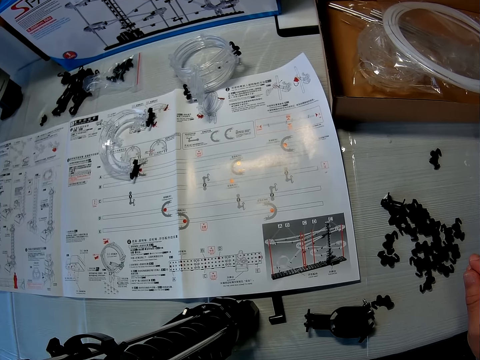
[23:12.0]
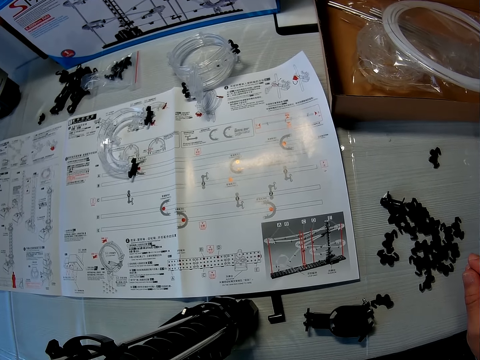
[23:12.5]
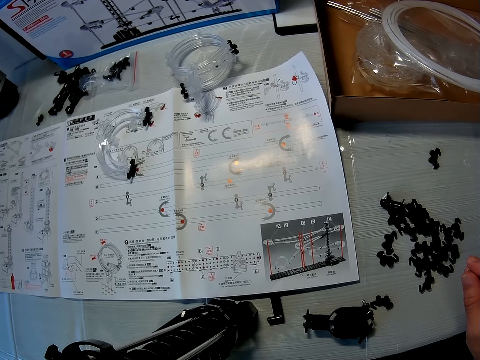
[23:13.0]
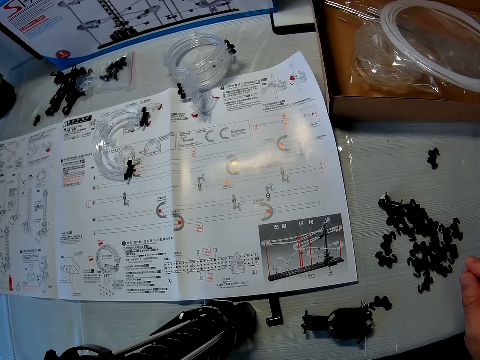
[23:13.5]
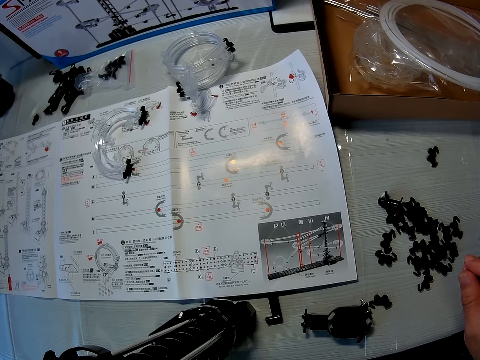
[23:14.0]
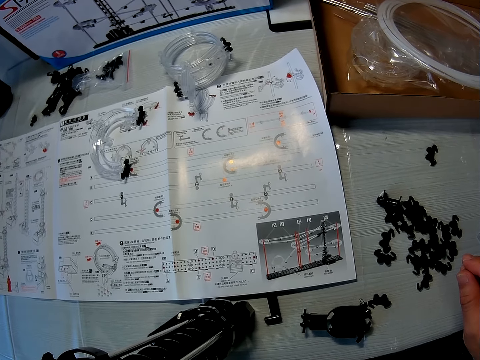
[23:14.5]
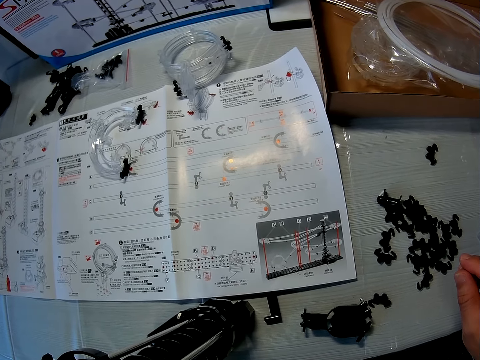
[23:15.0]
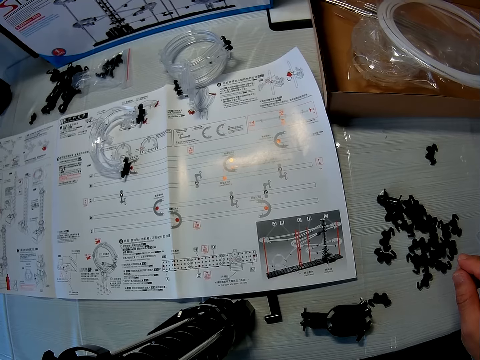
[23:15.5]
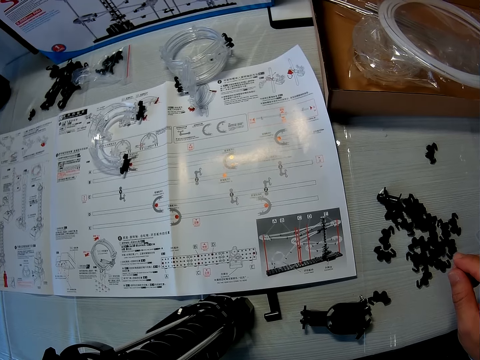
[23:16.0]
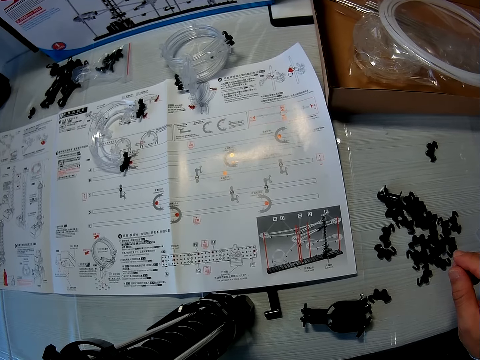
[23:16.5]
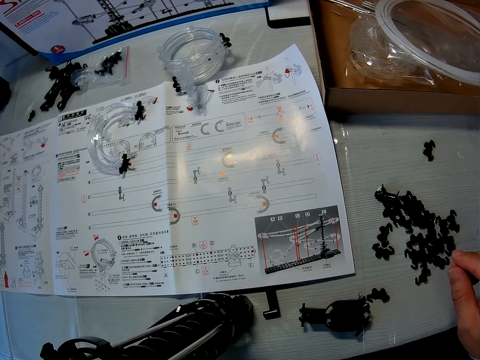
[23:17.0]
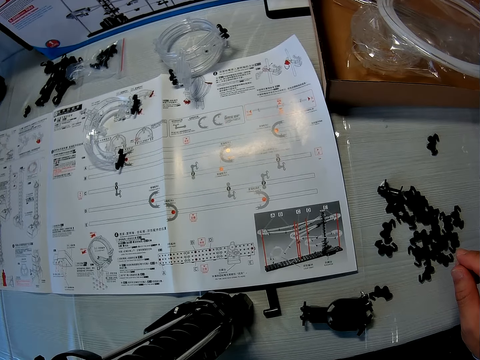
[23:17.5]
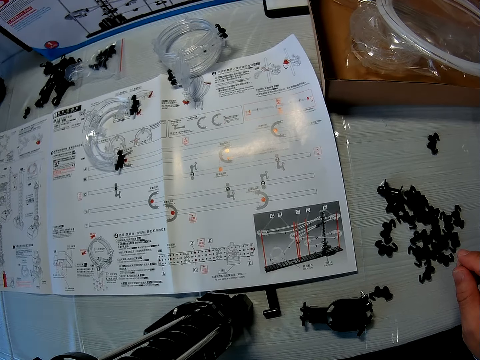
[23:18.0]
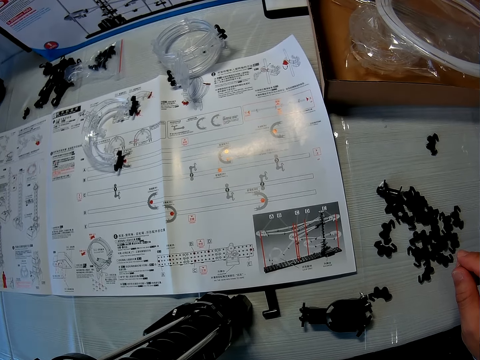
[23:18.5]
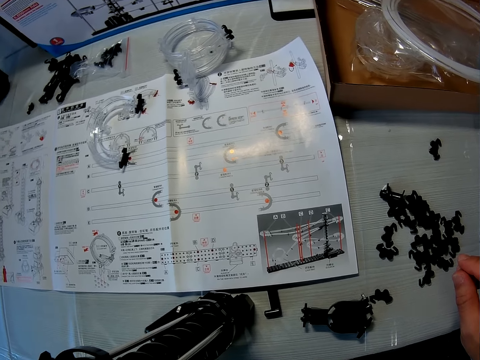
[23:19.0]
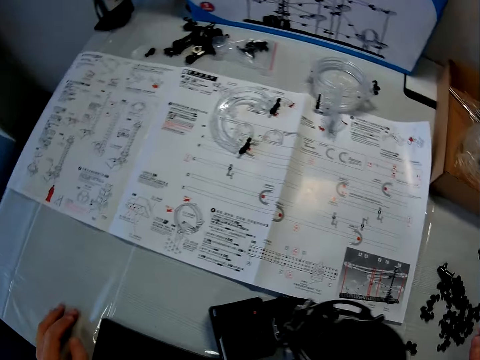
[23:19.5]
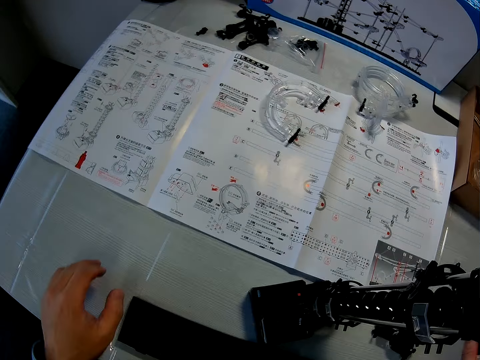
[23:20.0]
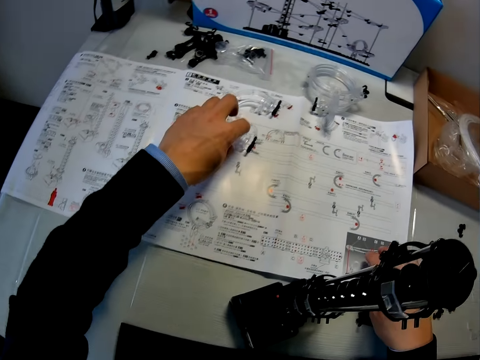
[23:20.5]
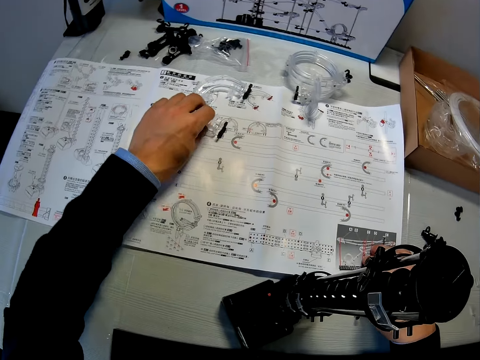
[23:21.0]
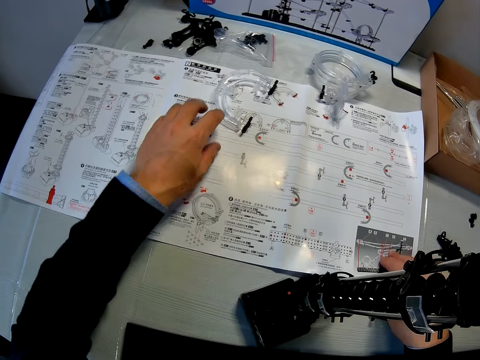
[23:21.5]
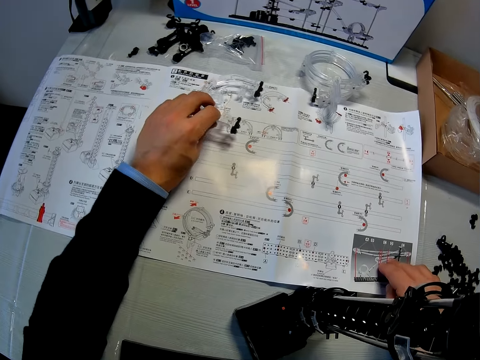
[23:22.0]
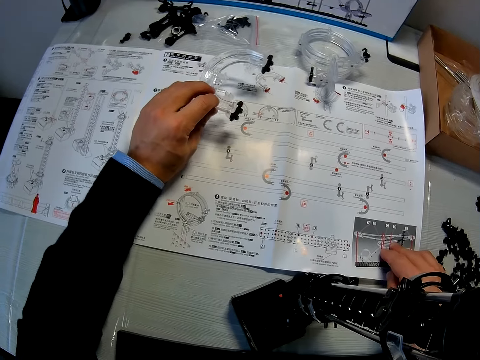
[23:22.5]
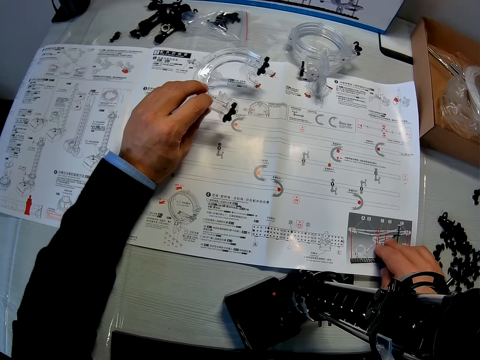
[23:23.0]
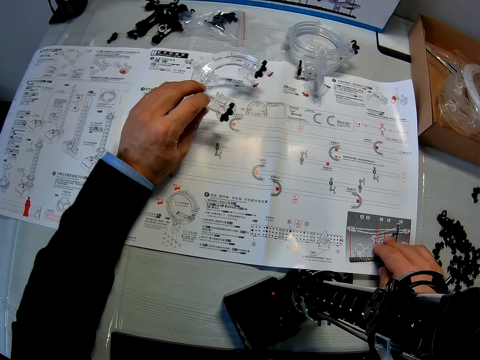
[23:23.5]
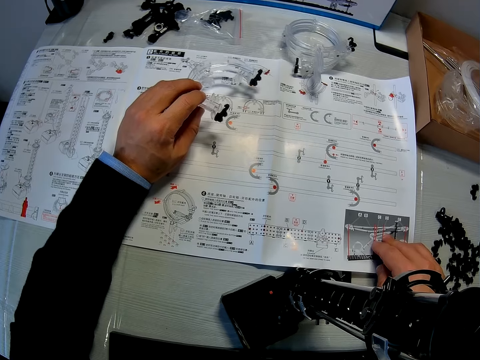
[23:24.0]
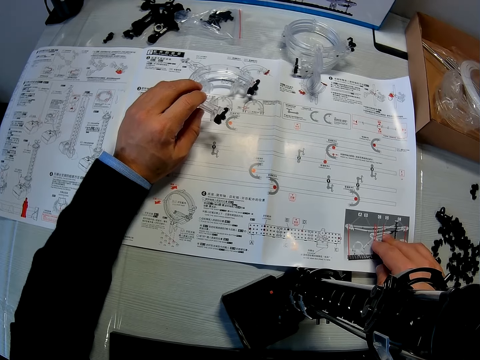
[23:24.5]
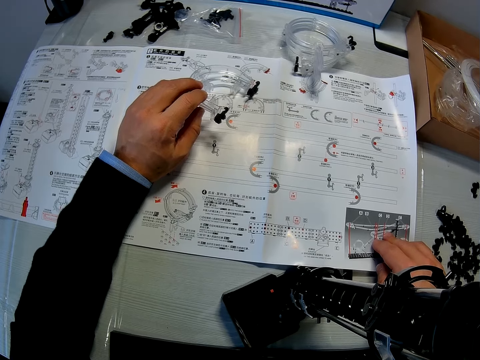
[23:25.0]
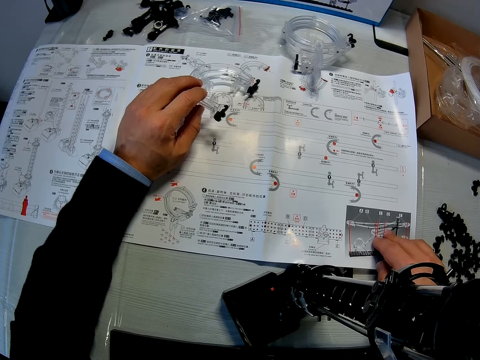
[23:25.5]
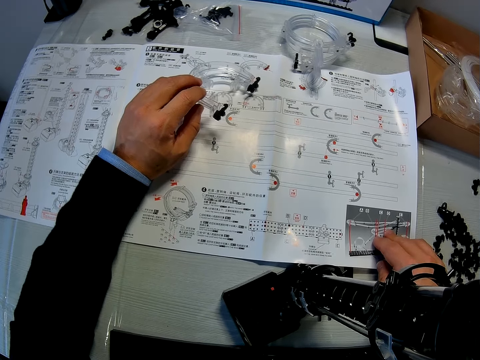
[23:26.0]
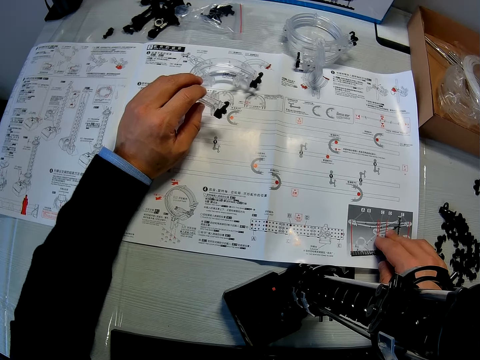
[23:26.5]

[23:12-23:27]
The camera wearer picks an elevator or corner part on a manual on the table with his left hand. He has a hand on the manual. He lifts the corner part. He goes through the manual on the table.

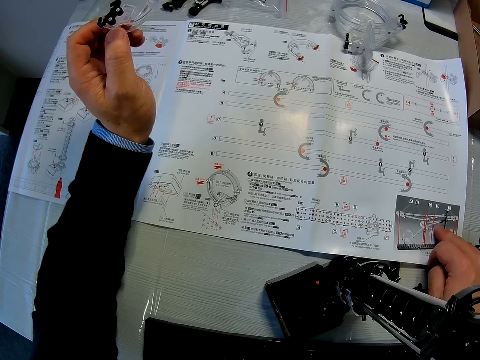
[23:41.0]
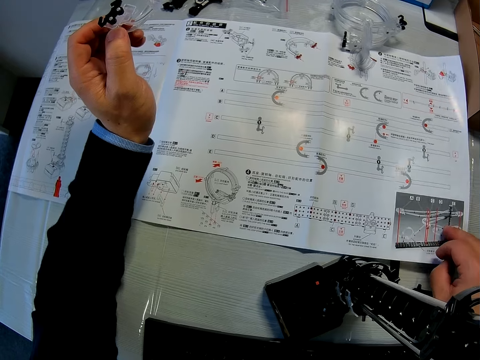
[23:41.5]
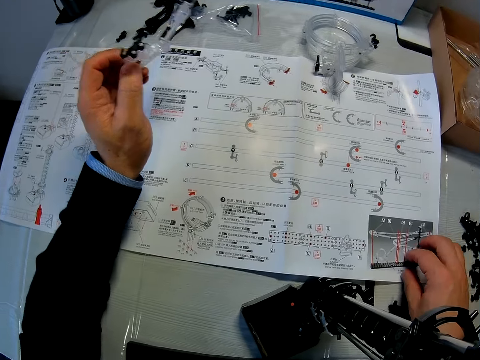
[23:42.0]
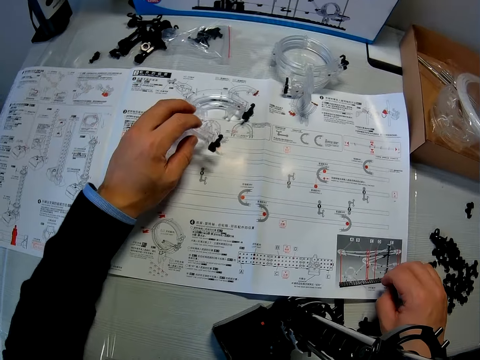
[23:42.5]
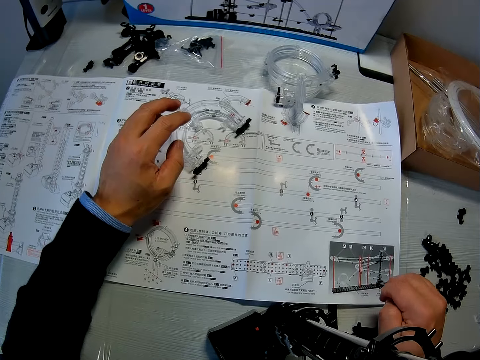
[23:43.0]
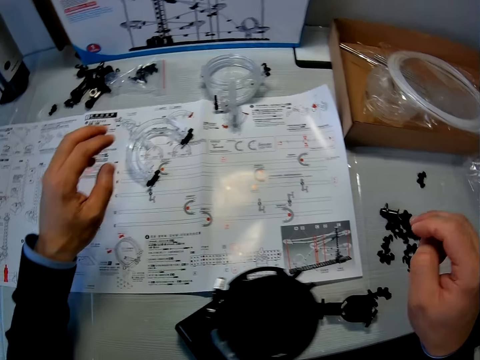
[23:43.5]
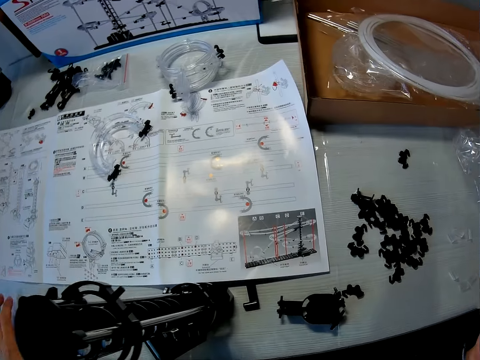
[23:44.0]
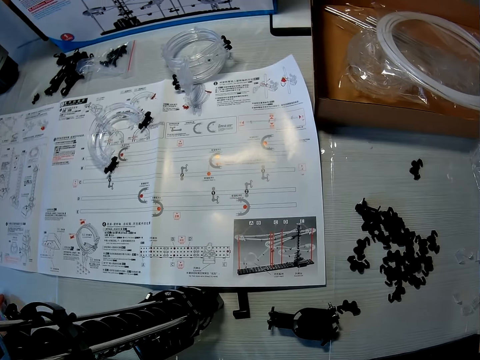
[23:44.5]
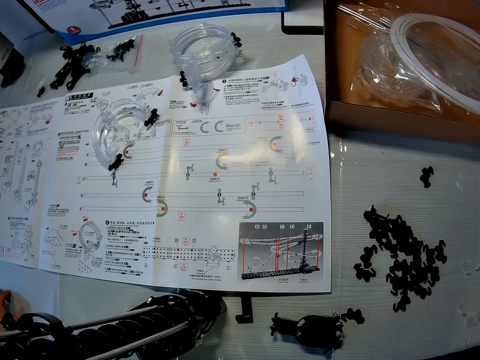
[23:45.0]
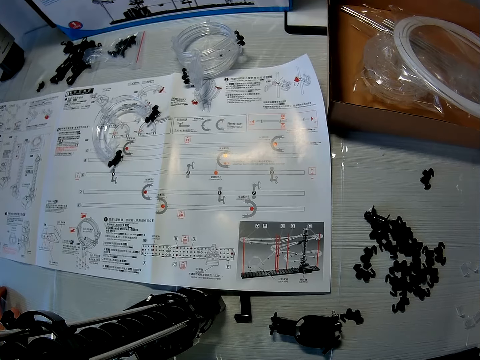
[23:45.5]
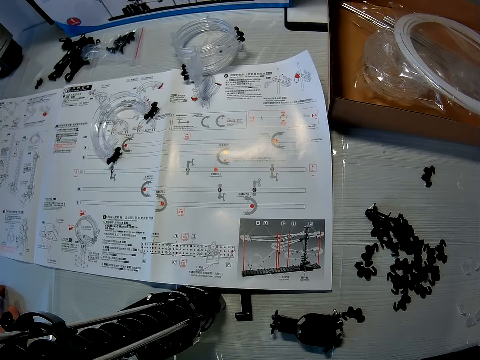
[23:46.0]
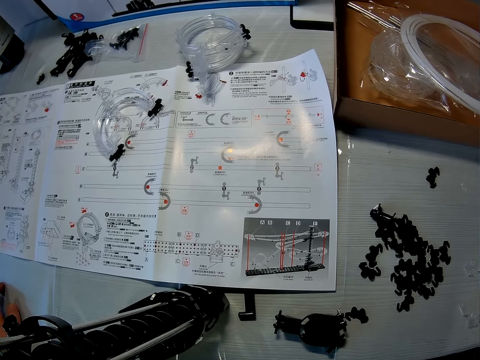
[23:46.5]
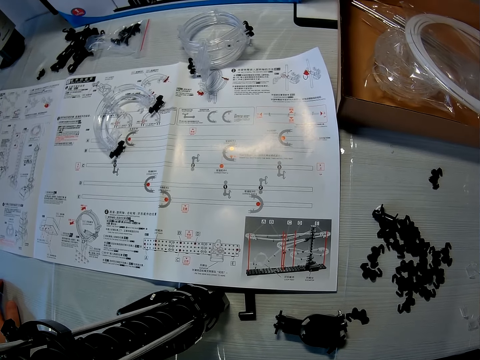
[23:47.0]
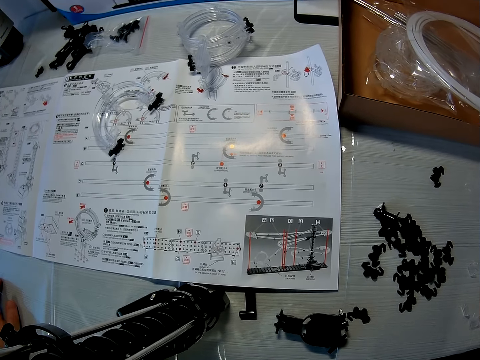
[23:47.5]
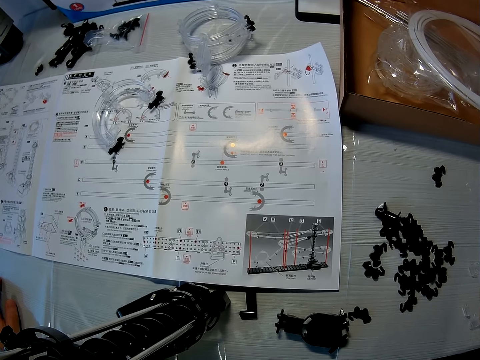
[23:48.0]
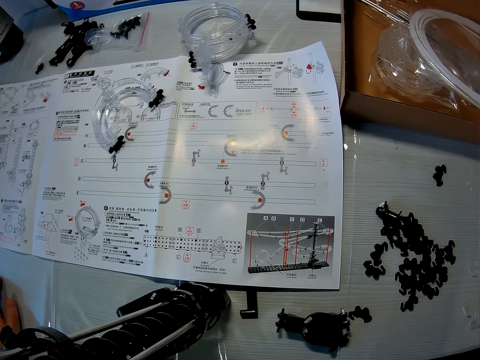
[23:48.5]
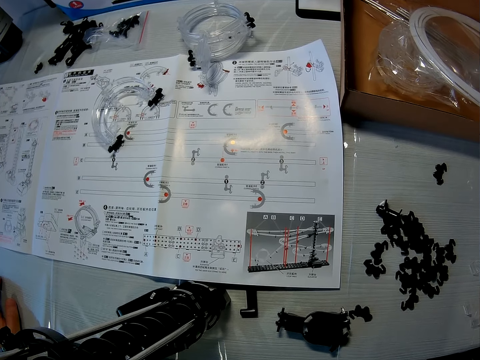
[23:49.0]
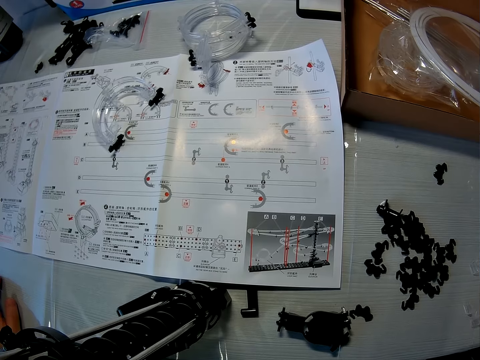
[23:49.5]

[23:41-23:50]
The camera wearer folds the fingers. He drops the elevator in his left hand on the manual on the table. He removes a hand from the manual. He raises his right hand to his chin. He rests a hand on the table.

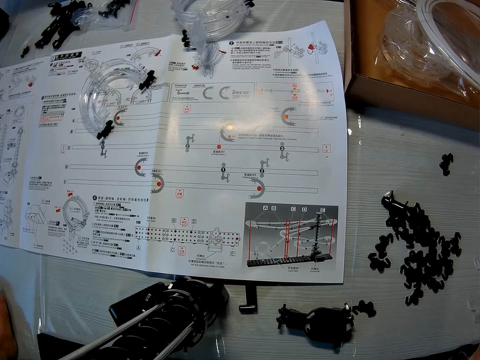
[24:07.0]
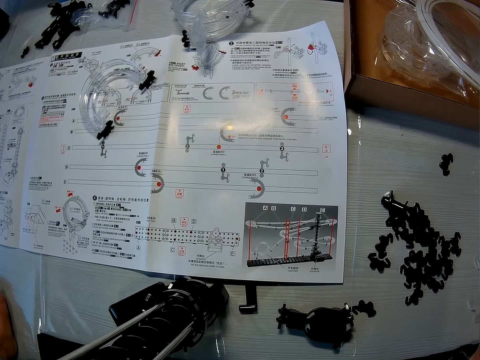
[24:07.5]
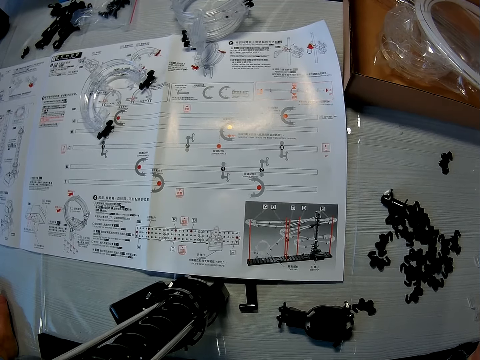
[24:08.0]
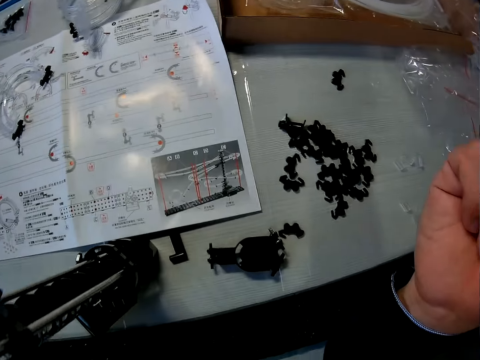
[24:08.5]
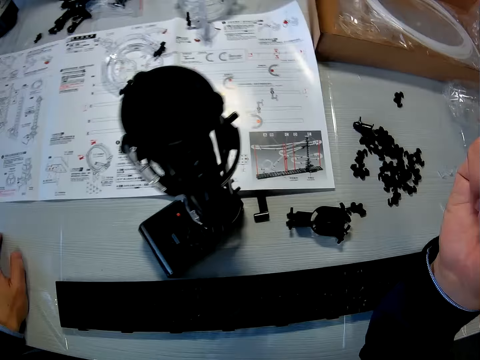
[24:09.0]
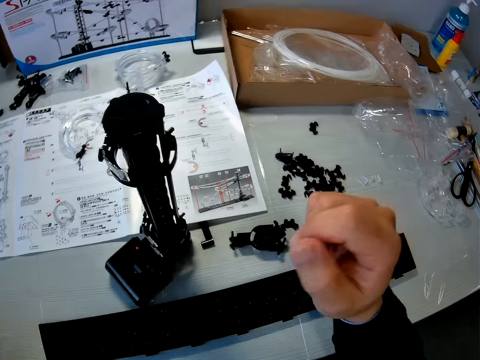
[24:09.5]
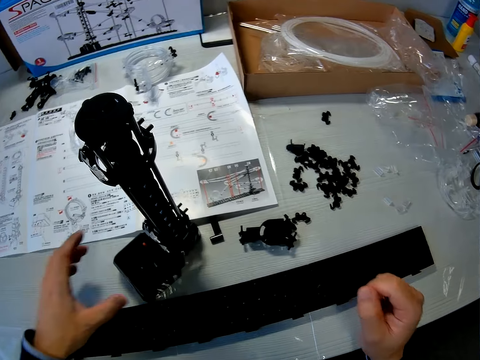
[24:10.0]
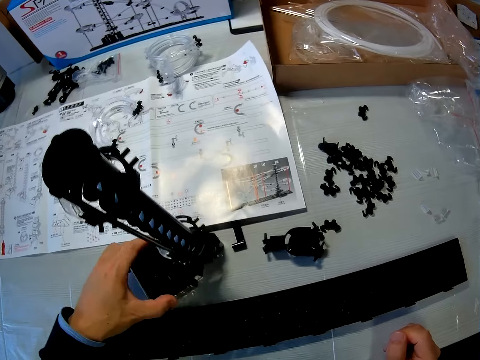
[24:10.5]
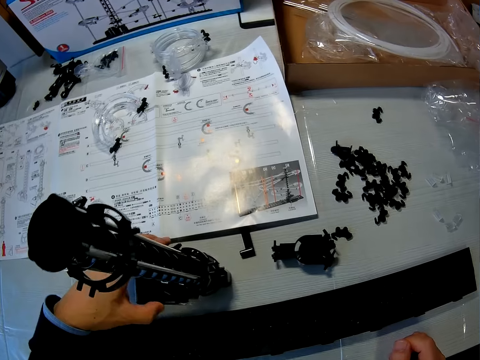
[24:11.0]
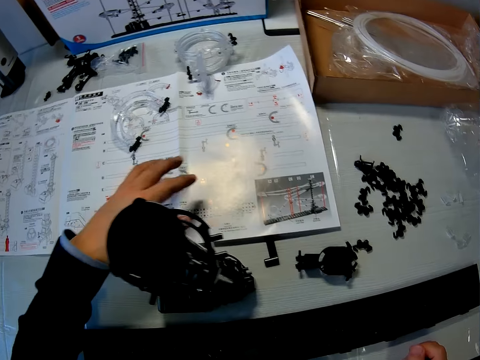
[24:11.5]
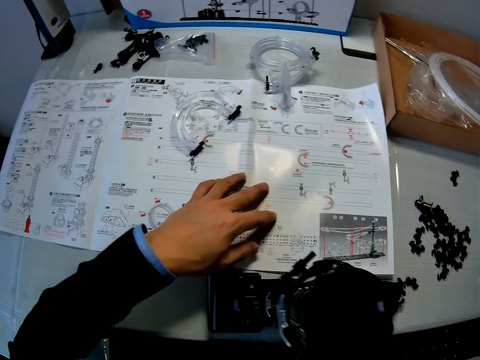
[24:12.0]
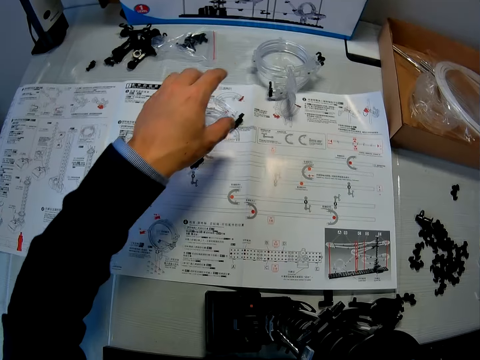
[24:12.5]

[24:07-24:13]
The camera wearer lowers his right hand on the table. He adjusts an elevator stand on the table with his left hand. He puts his left hand on the manual on the table. He holds the manual.
